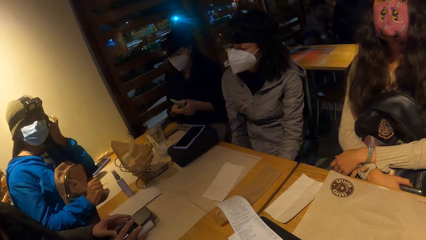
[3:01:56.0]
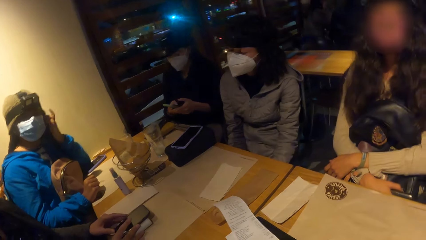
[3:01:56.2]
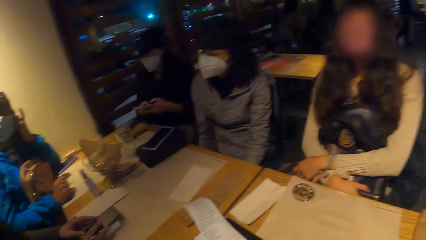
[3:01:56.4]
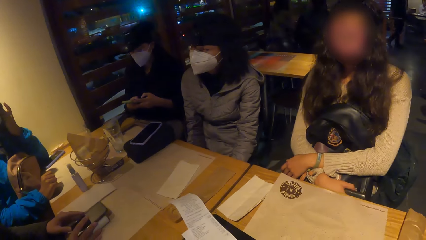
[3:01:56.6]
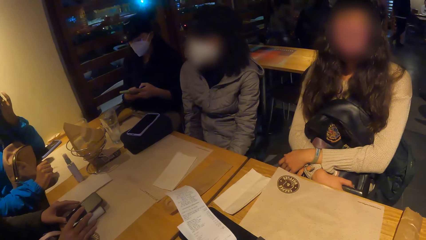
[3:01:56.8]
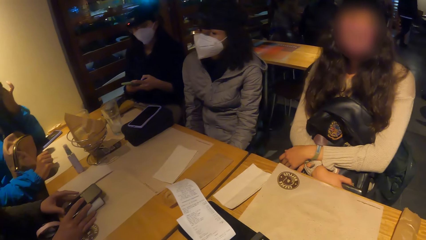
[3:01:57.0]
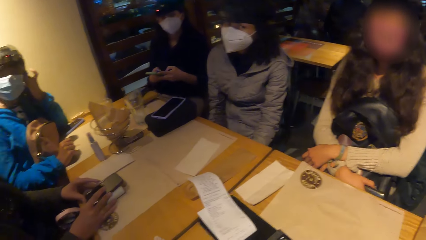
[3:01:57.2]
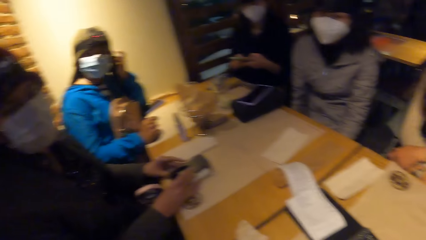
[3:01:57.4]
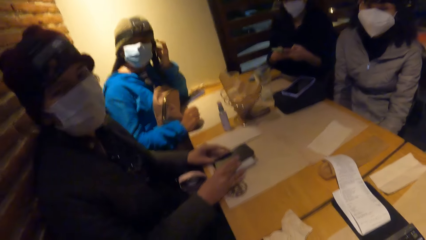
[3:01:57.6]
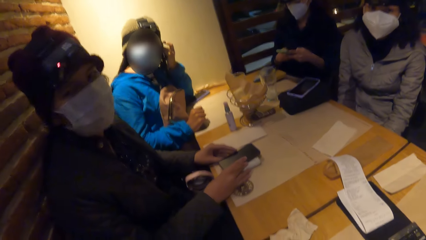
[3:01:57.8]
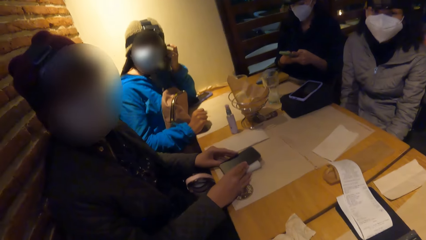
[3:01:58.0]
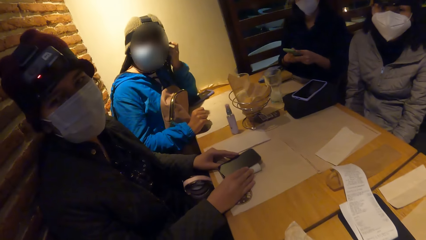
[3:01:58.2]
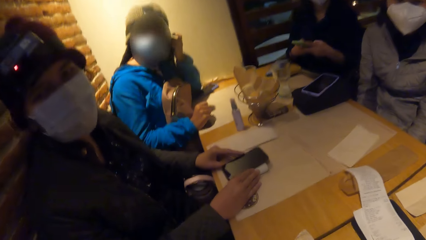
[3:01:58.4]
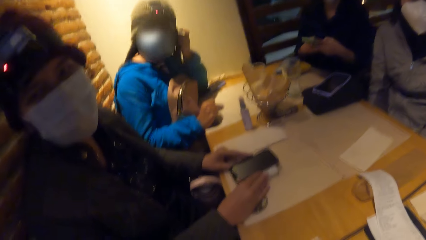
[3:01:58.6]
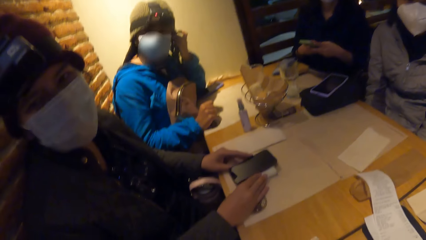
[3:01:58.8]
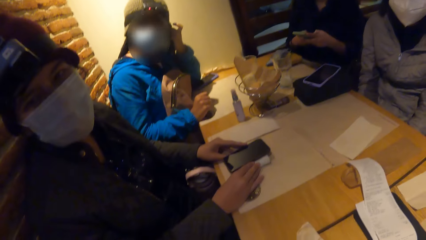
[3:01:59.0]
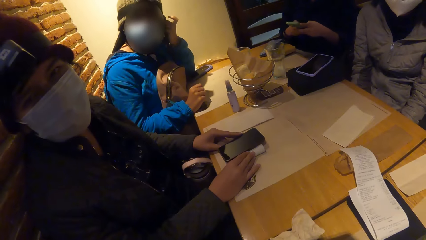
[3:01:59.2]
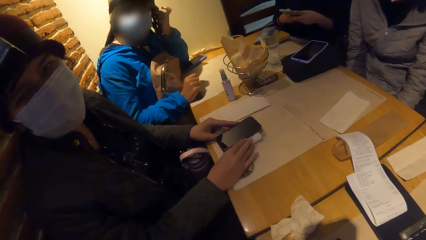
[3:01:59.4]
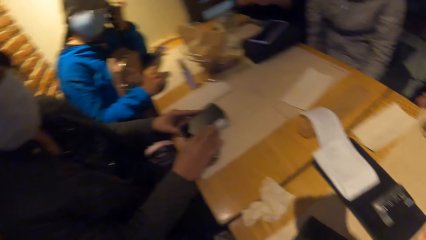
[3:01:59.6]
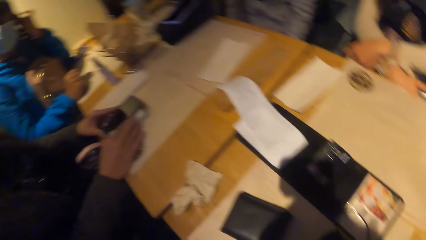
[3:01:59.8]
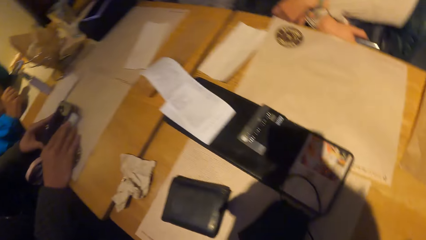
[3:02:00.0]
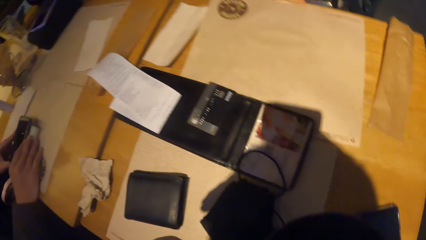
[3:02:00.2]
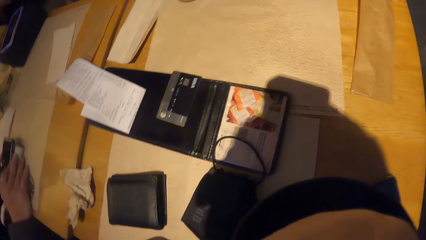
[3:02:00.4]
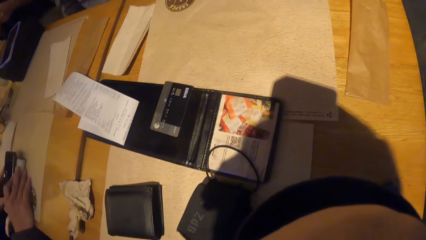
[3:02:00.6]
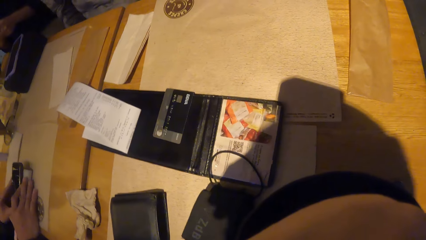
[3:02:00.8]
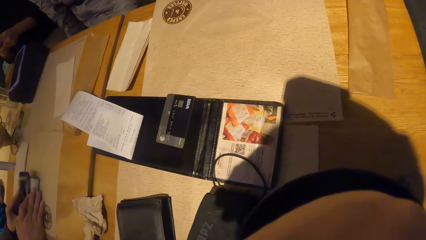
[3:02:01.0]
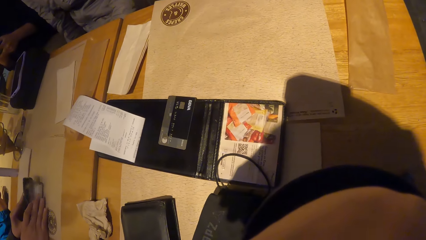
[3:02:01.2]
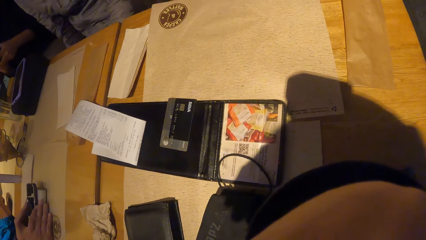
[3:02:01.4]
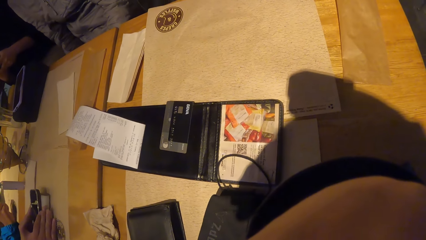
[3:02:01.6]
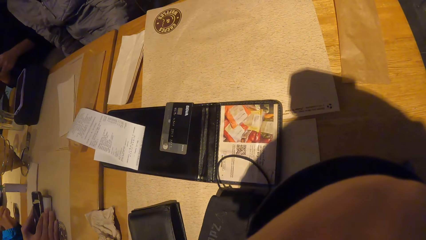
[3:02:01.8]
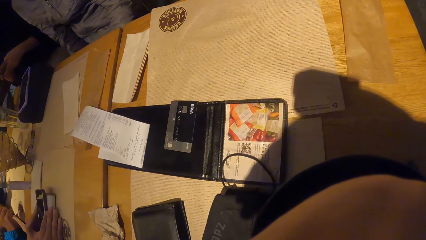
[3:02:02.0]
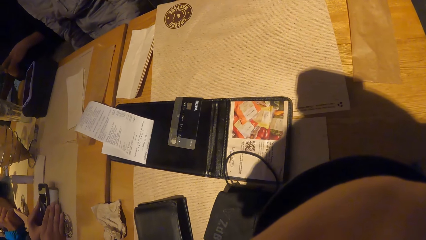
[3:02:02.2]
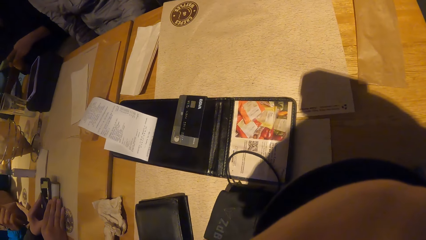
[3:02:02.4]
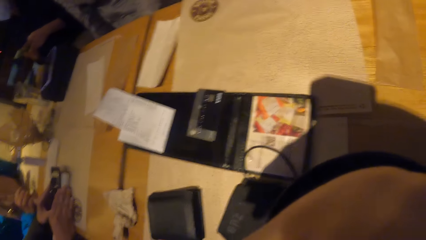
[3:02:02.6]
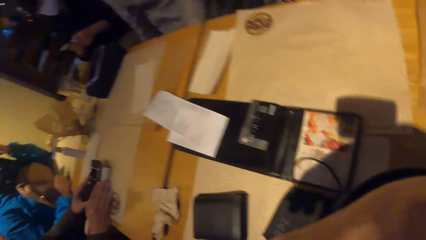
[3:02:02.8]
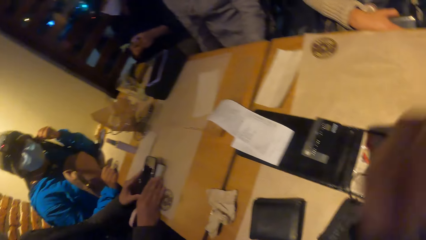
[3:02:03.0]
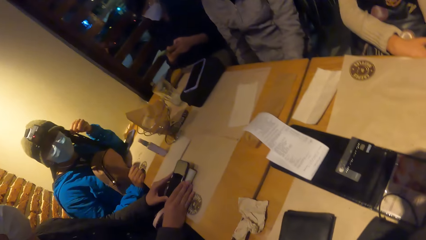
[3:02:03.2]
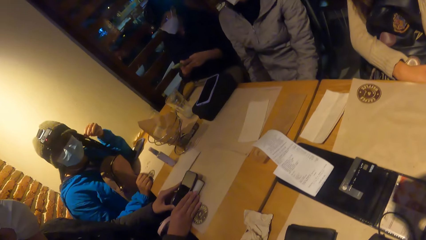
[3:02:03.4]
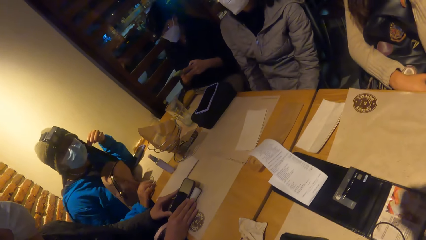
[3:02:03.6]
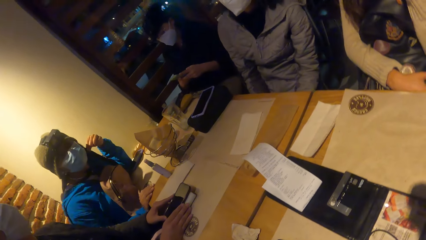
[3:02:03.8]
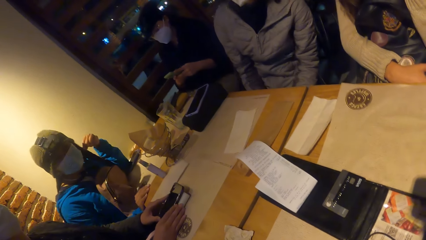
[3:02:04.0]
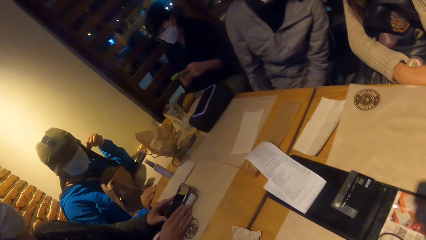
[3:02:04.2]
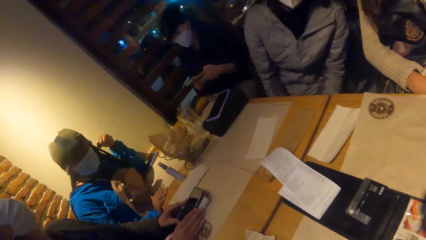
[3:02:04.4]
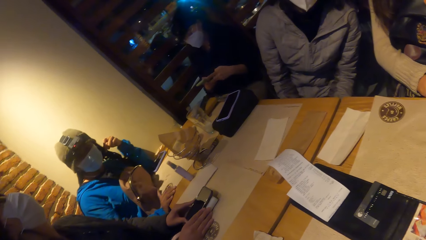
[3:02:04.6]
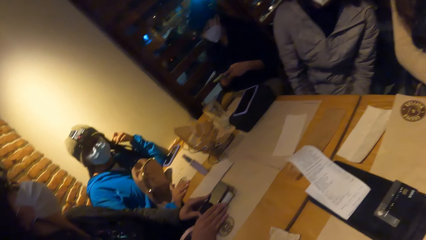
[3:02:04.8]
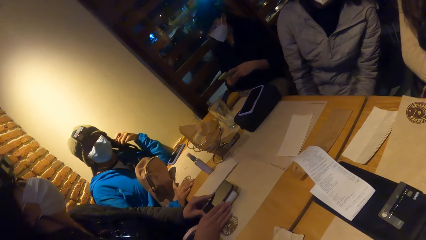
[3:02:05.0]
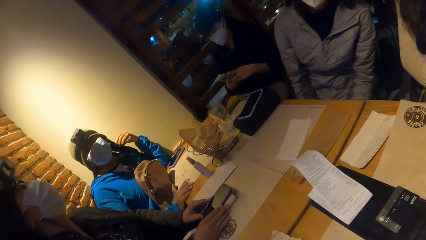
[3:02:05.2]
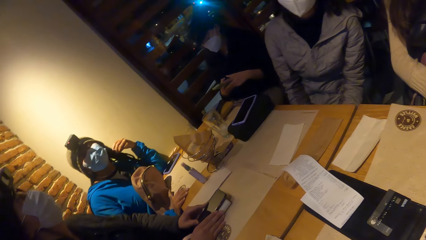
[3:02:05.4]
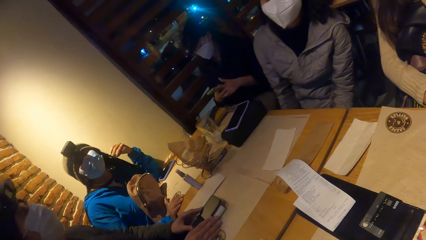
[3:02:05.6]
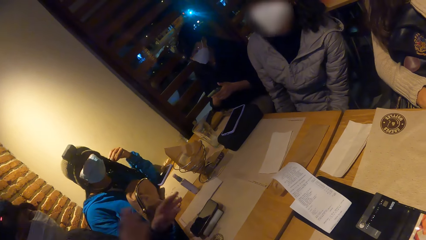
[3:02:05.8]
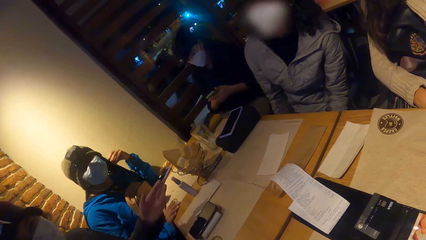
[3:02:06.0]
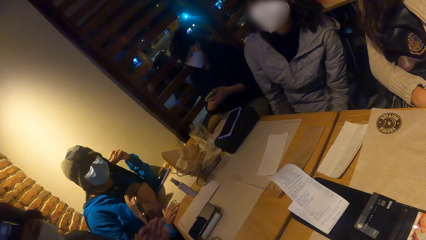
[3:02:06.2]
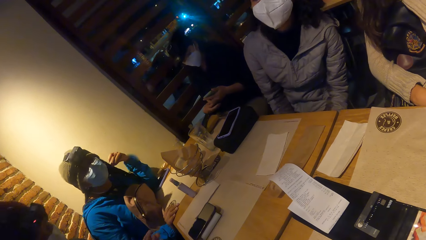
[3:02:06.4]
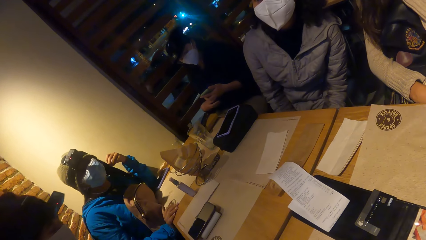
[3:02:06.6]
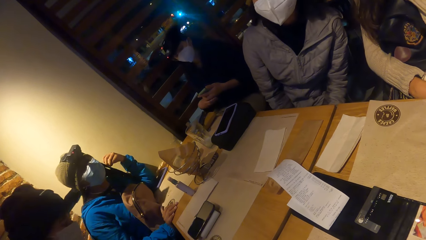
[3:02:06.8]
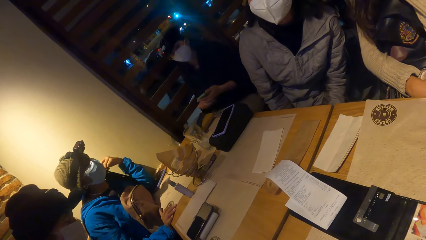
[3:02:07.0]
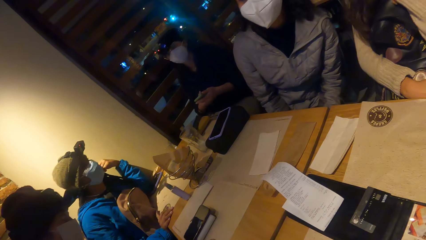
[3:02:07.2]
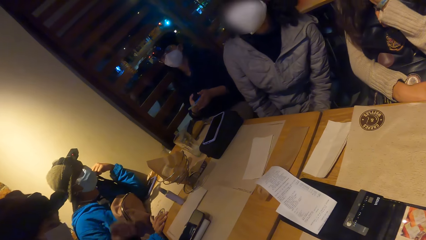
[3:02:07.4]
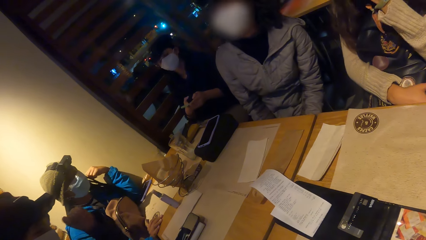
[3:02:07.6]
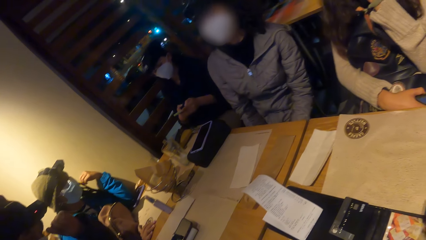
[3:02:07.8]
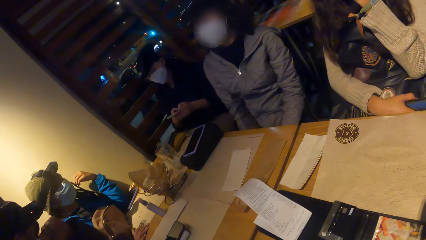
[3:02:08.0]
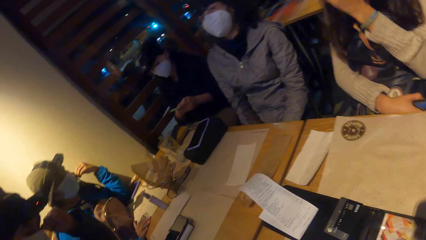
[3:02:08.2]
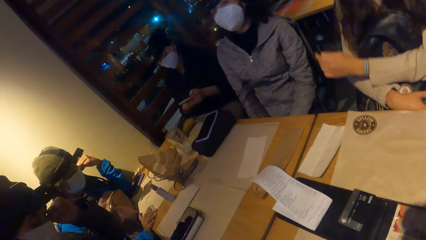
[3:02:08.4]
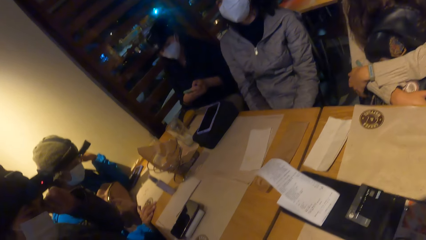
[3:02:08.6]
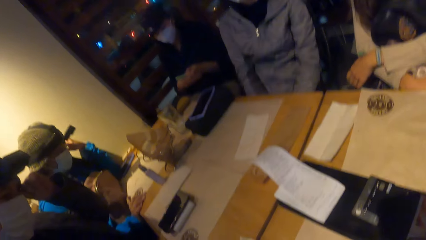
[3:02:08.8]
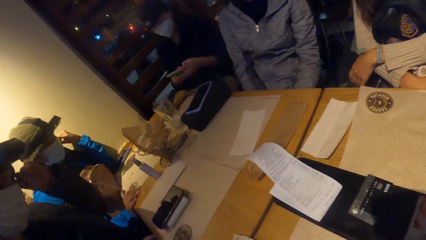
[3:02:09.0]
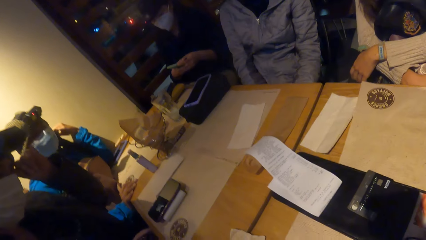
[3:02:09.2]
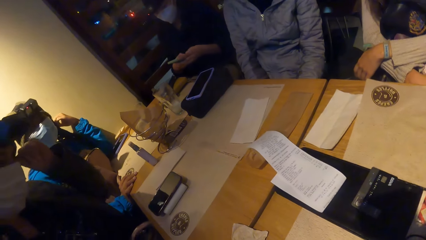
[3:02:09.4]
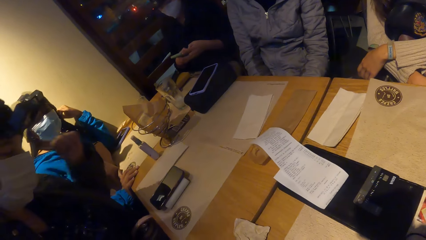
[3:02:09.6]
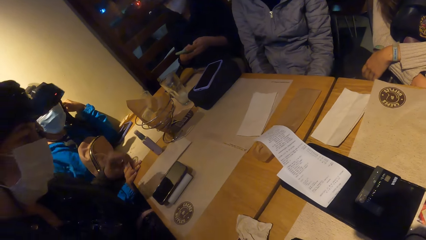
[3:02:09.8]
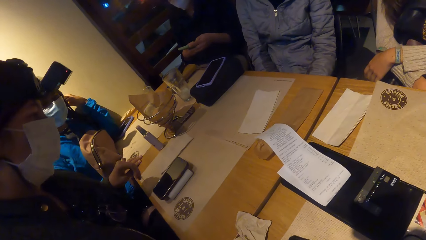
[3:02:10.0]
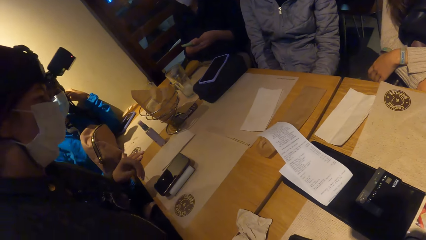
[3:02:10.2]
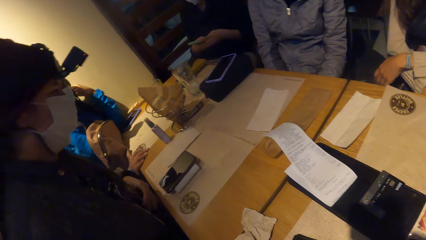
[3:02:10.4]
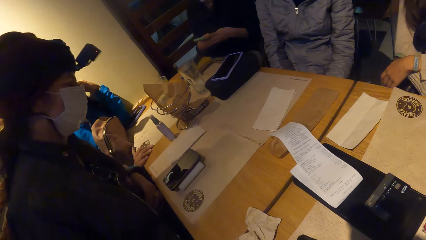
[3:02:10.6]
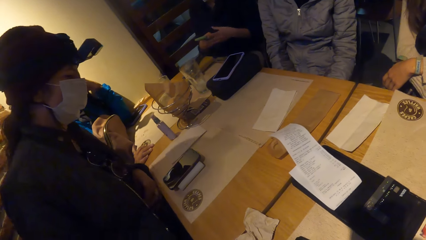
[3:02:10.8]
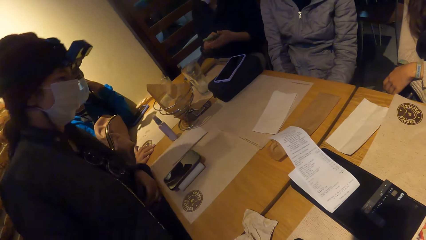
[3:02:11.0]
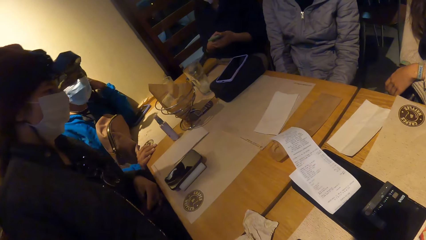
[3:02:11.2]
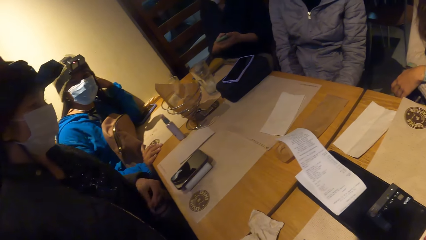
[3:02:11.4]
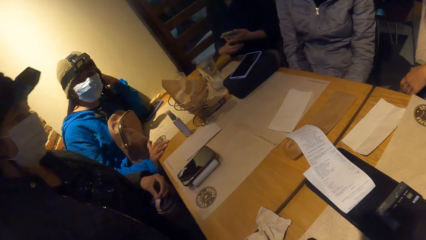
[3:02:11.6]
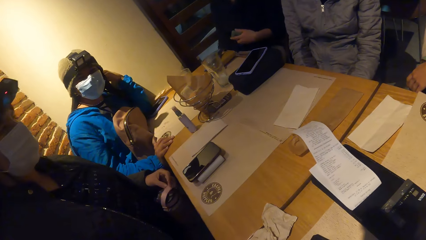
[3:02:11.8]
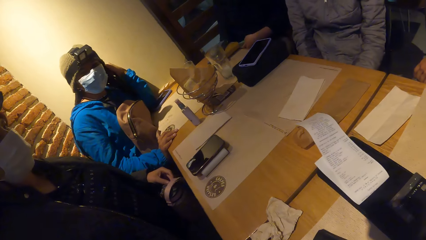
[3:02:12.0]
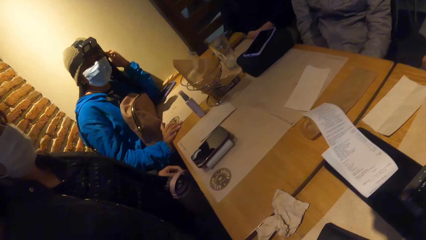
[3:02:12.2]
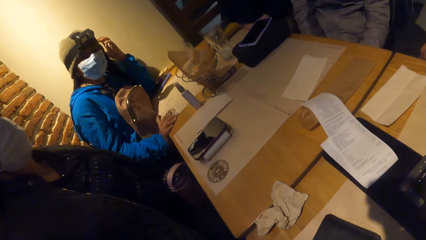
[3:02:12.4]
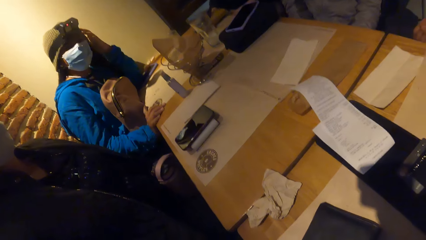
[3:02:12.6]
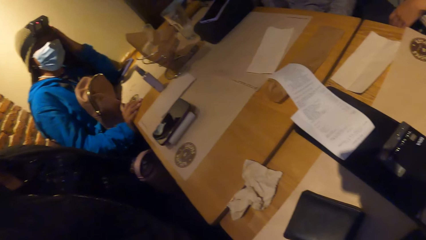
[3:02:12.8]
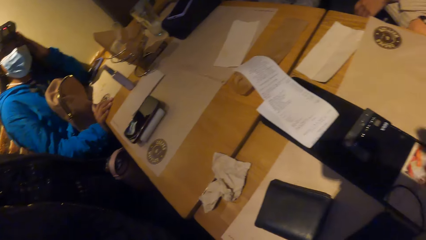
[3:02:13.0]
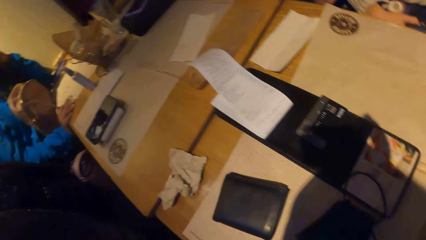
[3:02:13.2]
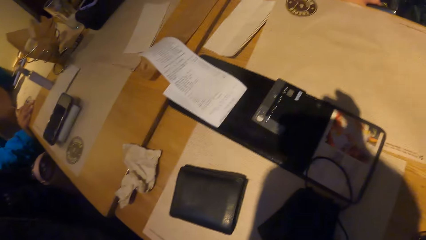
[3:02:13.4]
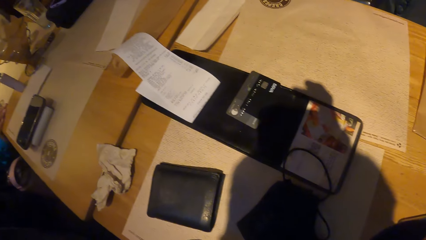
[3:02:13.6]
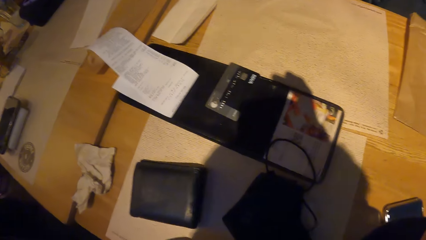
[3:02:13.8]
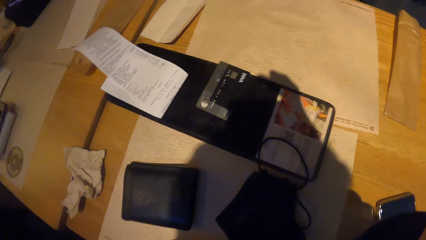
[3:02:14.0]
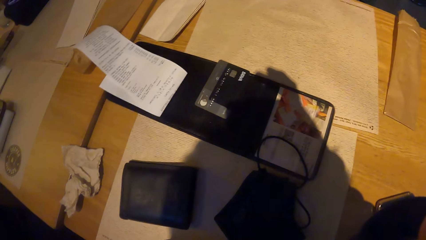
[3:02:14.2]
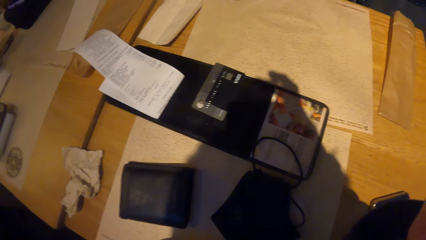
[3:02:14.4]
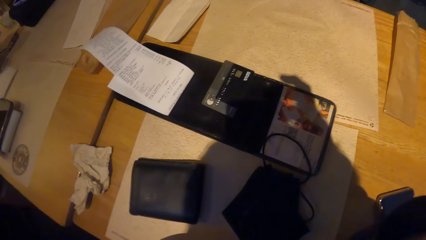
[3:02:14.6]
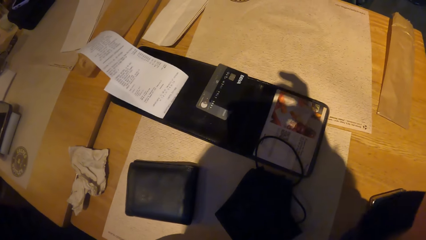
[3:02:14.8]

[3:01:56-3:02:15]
A woman converses with another woman. The second woman touches her ear. The camera wearer converses with a third woman. They look at a bill holder. The third woman converses with the first woman. The camera wearer looks at the second woman.
